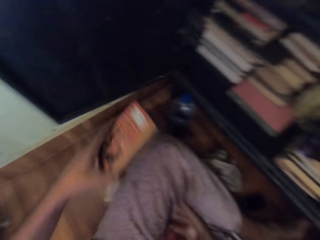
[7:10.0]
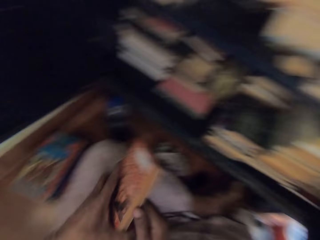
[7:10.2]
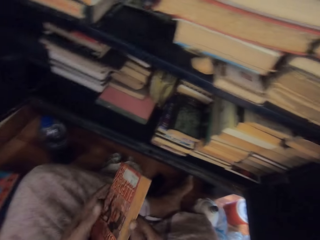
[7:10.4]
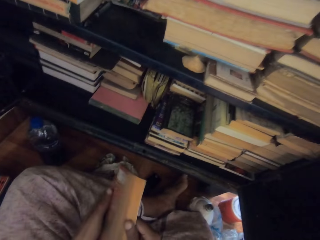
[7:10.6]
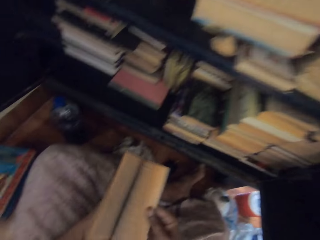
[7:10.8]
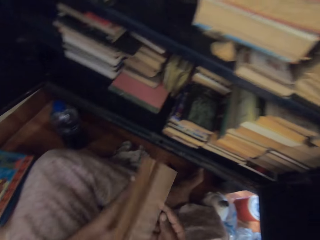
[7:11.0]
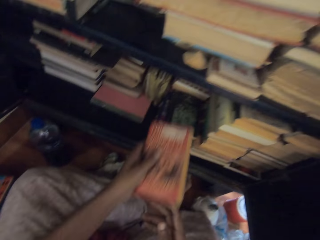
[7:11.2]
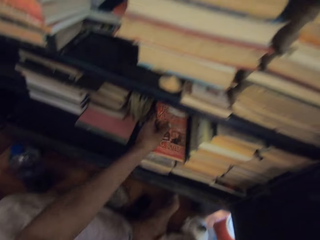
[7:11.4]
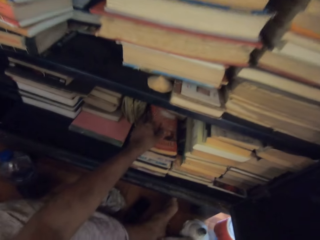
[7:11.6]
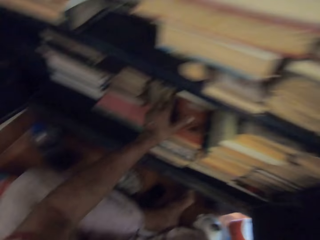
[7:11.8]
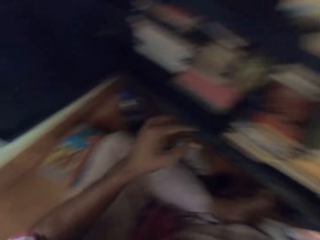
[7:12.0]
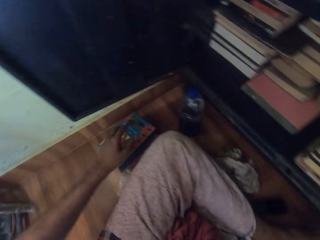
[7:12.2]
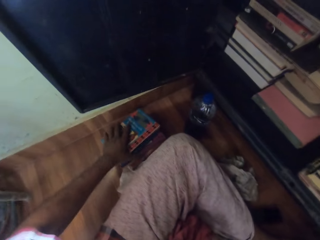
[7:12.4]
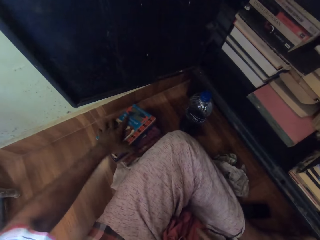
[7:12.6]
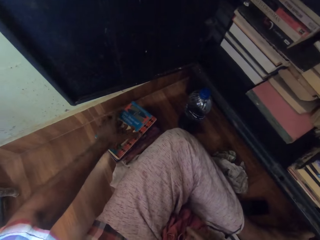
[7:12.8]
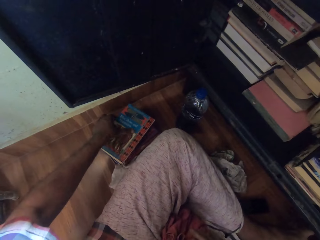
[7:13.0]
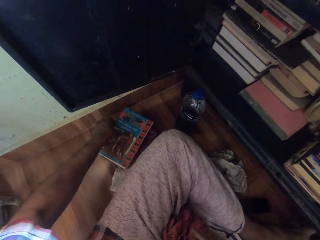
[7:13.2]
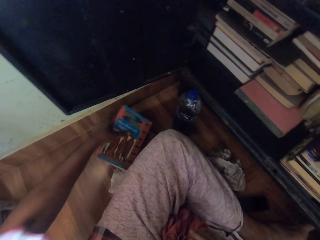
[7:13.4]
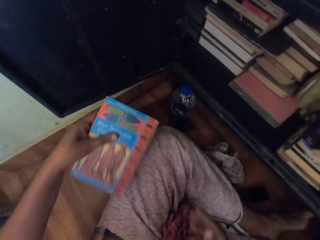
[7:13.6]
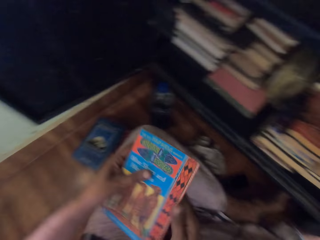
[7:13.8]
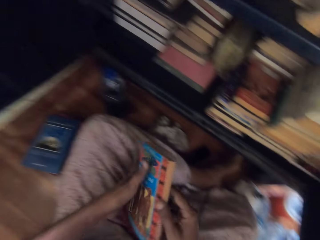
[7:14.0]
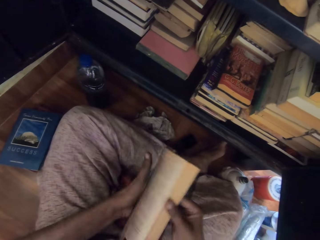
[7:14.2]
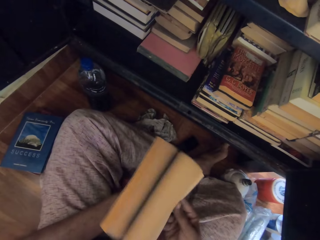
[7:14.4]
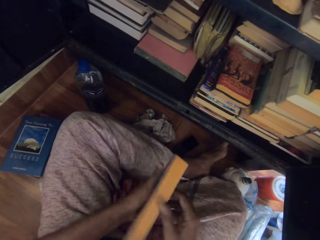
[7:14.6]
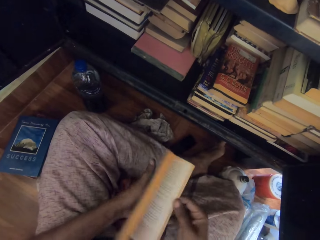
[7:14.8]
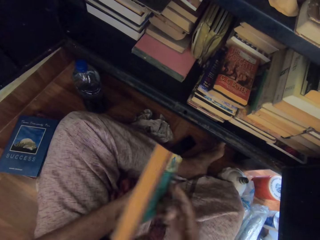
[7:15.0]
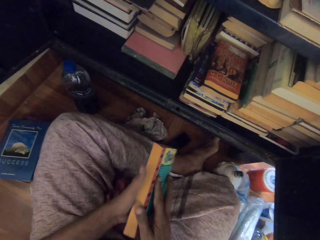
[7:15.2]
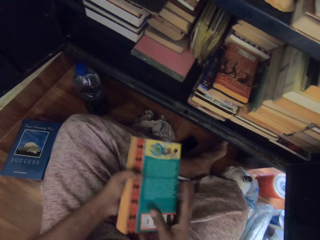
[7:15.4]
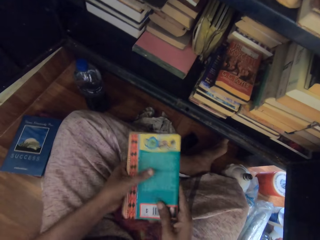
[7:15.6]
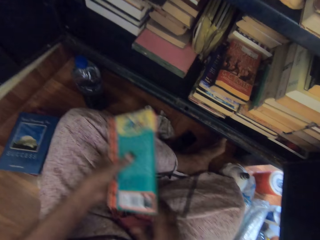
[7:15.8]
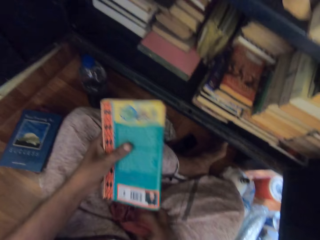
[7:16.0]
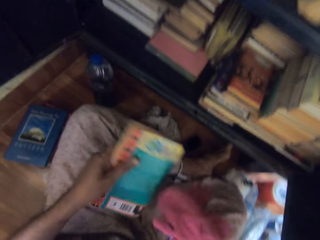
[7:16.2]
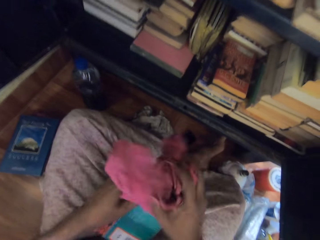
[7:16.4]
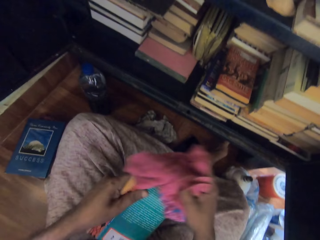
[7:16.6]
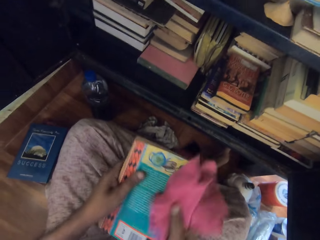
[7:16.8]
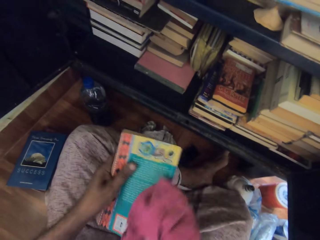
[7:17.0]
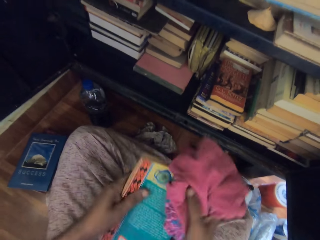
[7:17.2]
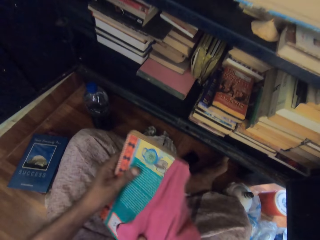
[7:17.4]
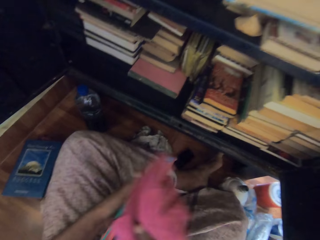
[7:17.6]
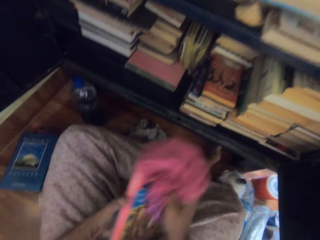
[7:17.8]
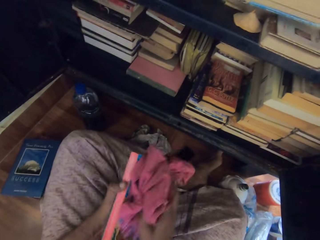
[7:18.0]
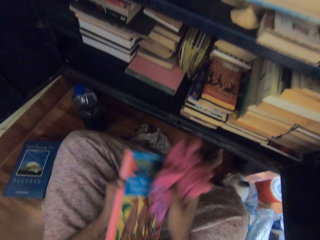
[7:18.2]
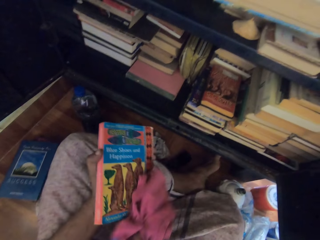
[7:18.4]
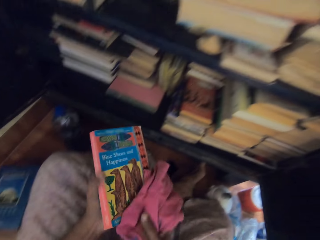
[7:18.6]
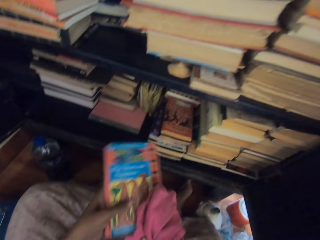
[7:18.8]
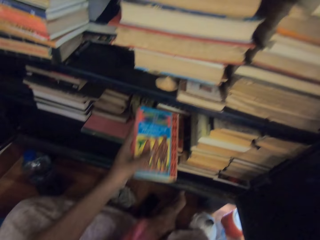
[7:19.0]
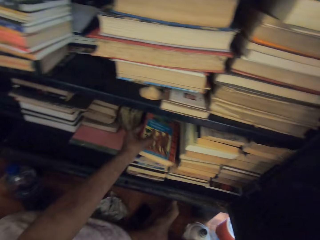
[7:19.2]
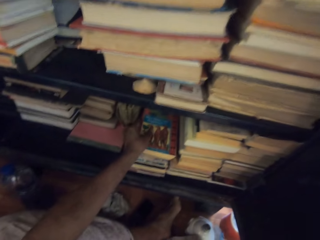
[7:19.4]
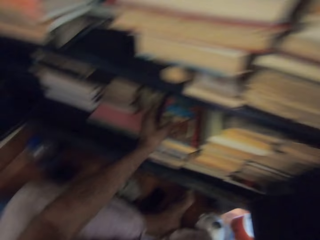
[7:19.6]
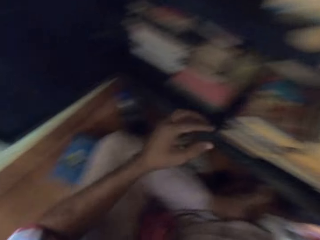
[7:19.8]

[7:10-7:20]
The camera wearer flips the pages of the book with both hands. He places the book in the bottom of the bookshelf with his left hand. He picks a book from the pile on the floor with his left hand. He flips the pages of the book with both hands. He opens the book with his right hand. He picks the rag from his lap with his right hand. He cleans the book with the rag in his right hand. He places the book in the bottom of the bookshelf with his left hand.

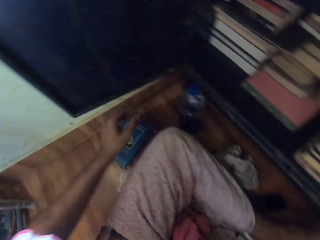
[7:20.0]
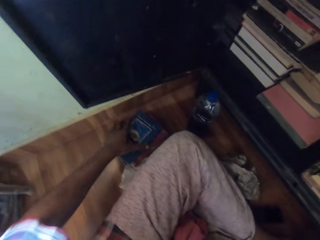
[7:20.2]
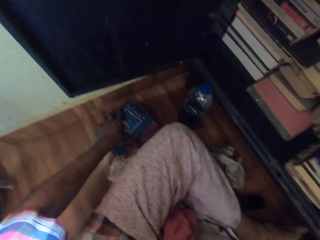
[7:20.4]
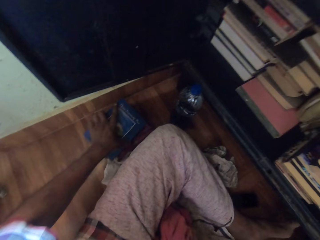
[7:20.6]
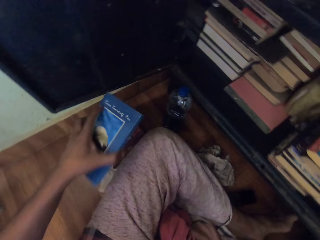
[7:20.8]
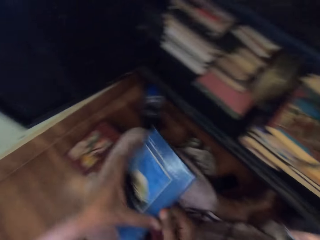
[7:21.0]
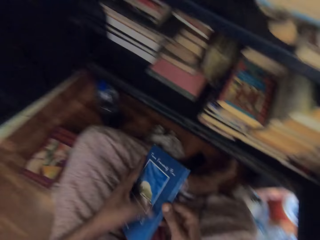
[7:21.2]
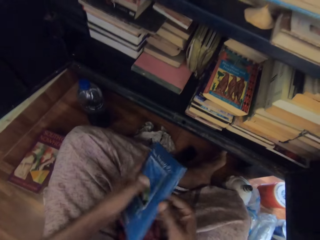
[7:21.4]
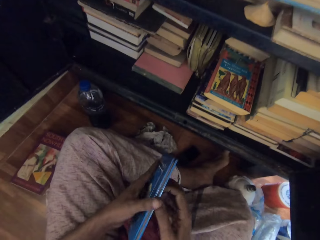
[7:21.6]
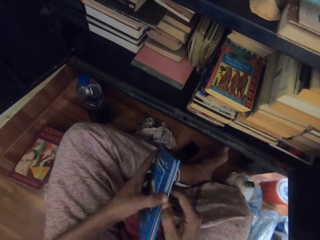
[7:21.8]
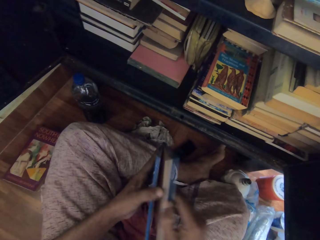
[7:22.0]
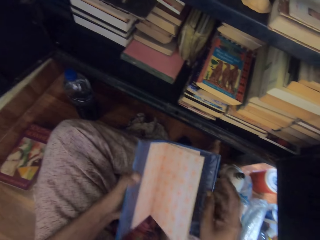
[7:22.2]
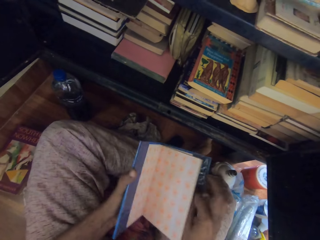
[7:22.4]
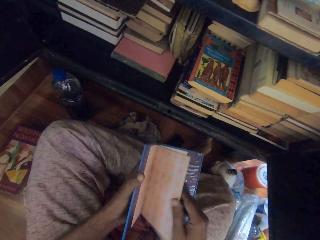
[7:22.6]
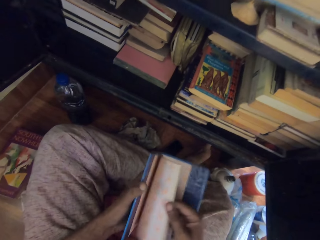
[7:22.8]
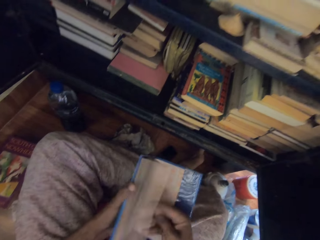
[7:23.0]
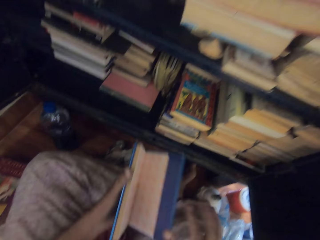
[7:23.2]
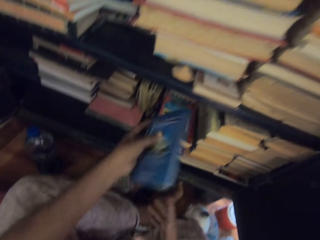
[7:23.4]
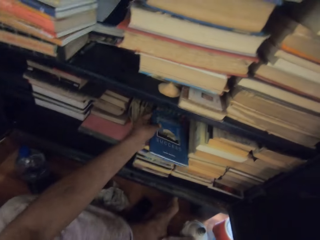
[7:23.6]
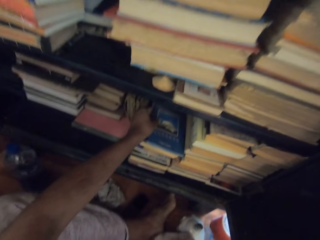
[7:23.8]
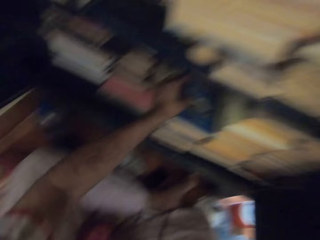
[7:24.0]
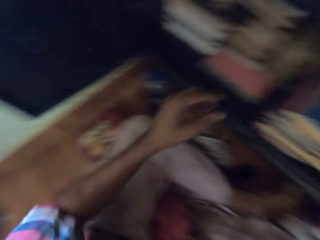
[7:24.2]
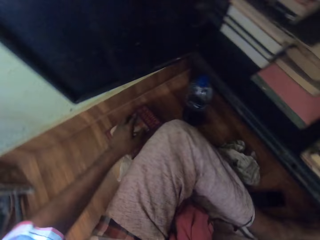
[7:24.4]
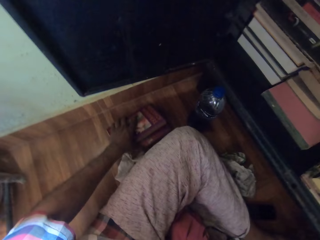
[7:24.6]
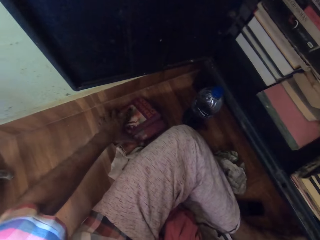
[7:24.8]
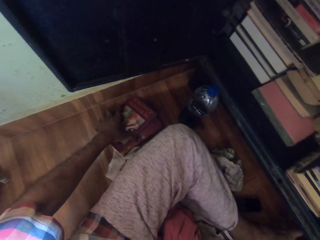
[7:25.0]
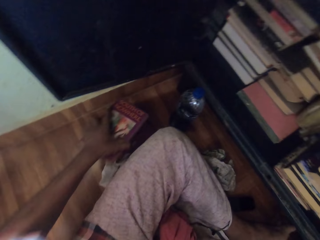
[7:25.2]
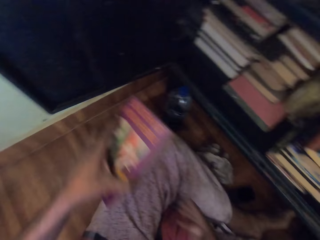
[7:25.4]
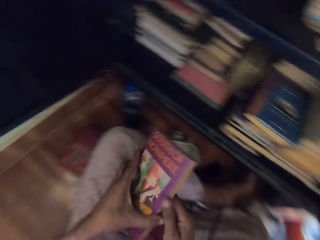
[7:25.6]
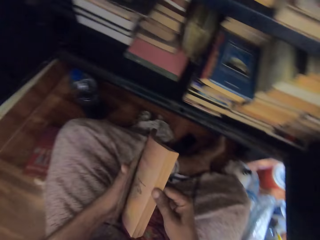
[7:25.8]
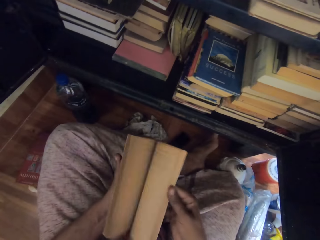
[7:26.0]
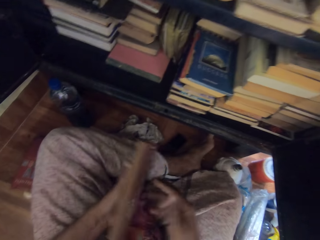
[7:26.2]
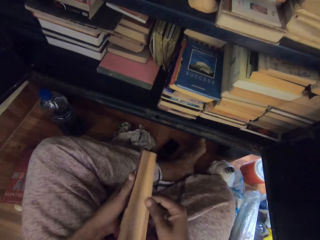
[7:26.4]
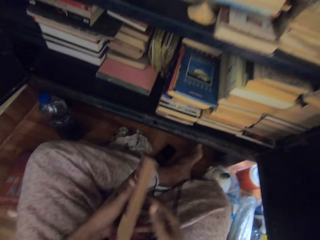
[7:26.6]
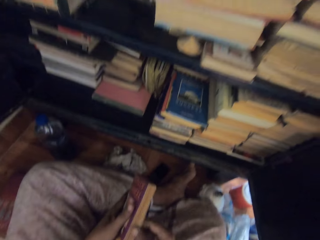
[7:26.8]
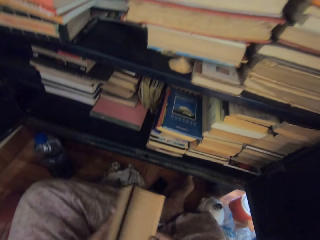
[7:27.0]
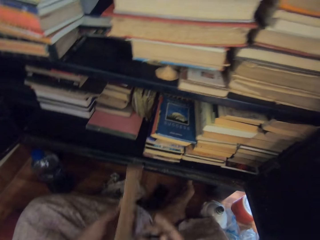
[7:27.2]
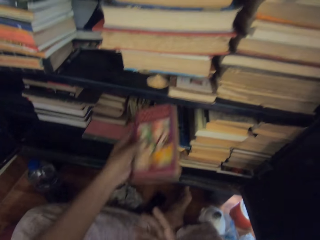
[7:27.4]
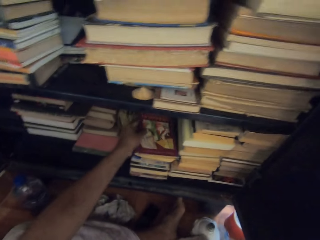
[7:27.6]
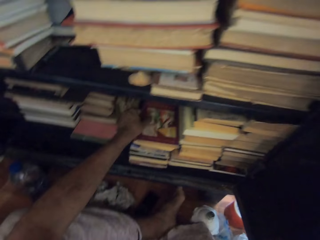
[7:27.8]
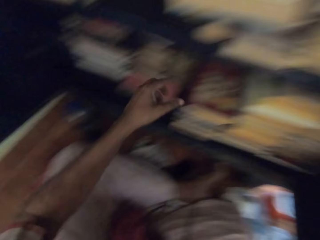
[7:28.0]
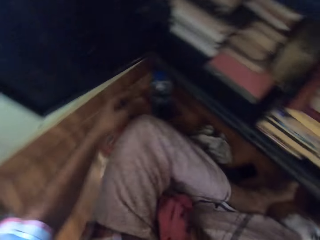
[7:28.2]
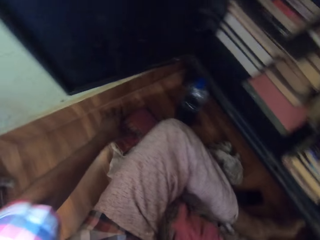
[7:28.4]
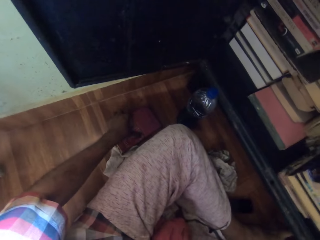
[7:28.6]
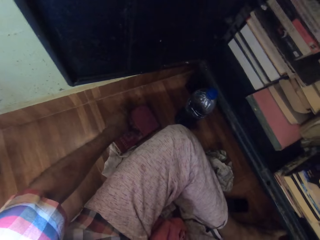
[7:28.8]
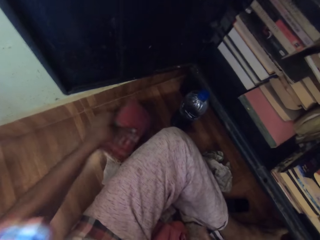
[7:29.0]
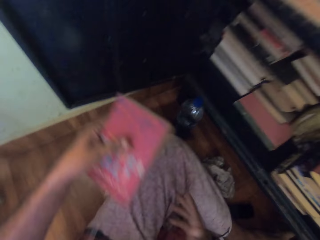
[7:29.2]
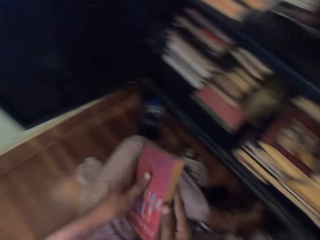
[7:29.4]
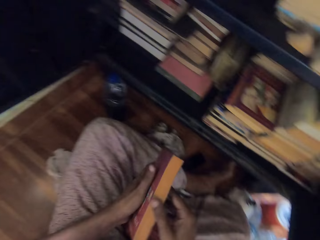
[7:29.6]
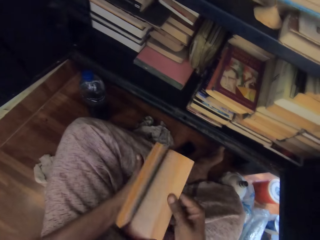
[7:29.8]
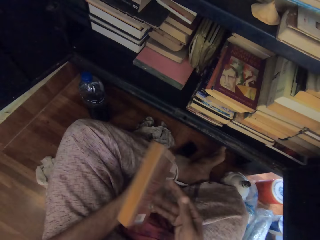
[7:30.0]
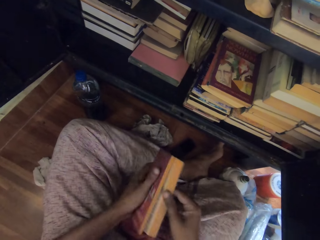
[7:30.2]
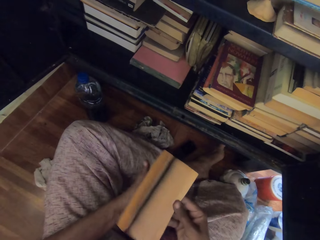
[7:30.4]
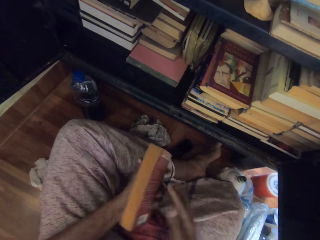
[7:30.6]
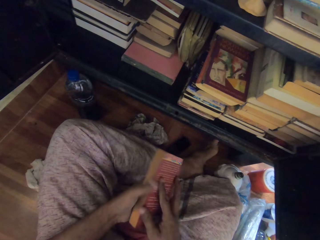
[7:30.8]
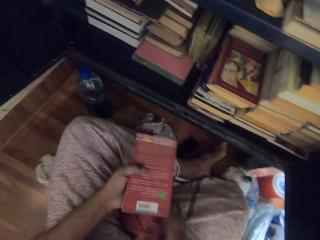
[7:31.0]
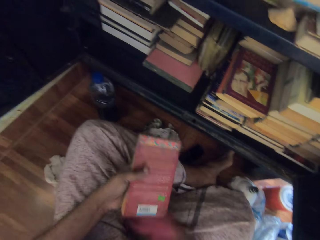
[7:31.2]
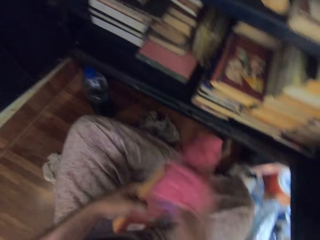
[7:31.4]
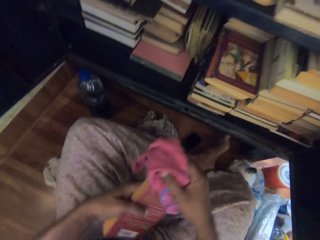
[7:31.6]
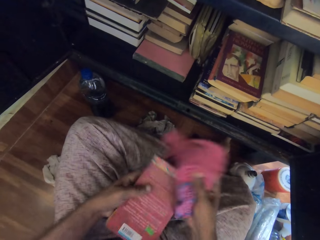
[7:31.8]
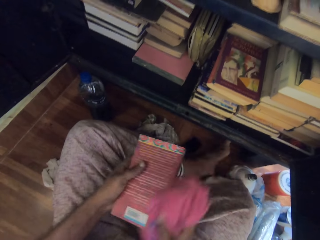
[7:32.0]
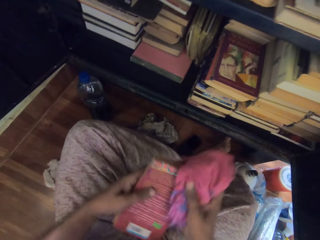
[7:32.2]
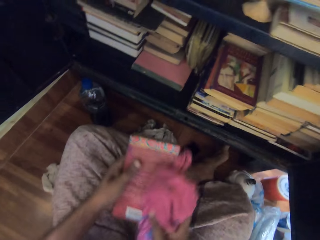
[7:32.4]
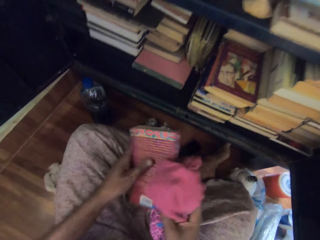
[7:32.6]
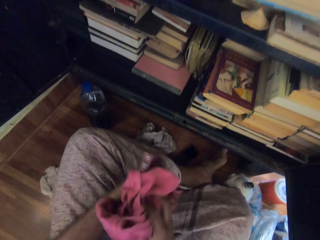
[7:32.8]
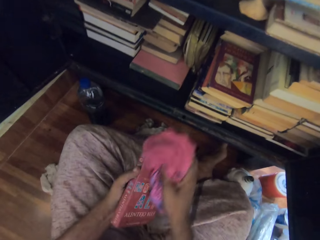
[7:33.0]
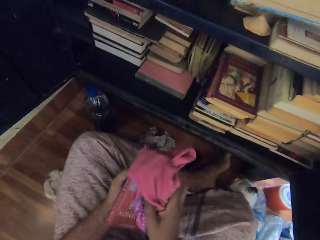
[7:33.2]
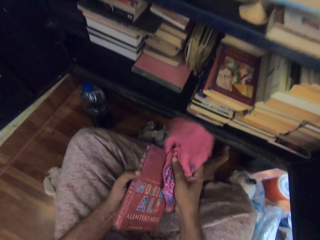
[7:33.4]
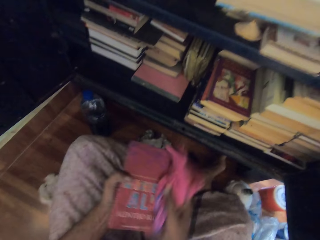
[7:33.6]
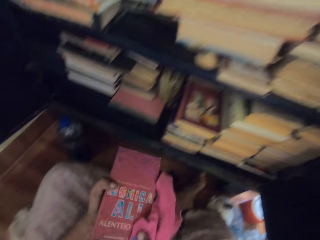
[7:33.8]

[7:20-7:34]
The camera wearer picks a book from the pile on the floor with his left hand. He flips the pages of the book with both hands. He places the book in the bottom of the bookshelf with his left hand. He picks a book from the pile on the floor with his left hand. He flips the pages of the book with both hands. He places the book in the bottom of the bookshelf with his left hand. He picks a book from the pile on the floor with his left hand. He flips the pages of the book with both hands. He picks the rag from his lap with his right hand. He cleans the book with the rag in his right hand.
